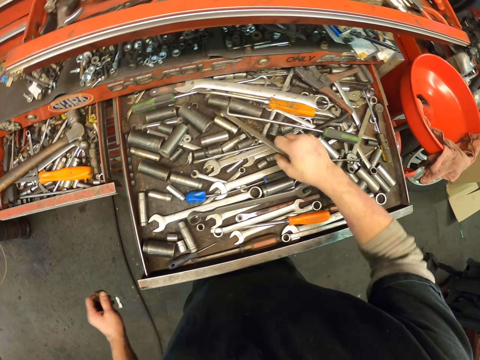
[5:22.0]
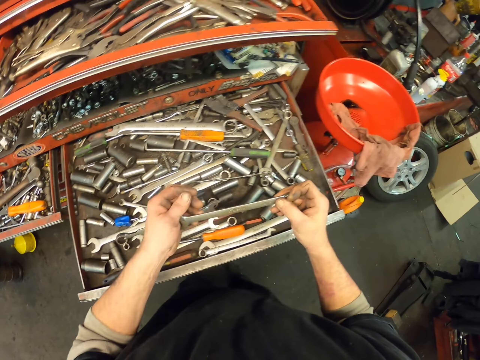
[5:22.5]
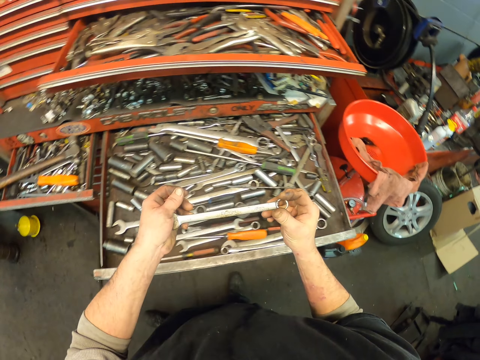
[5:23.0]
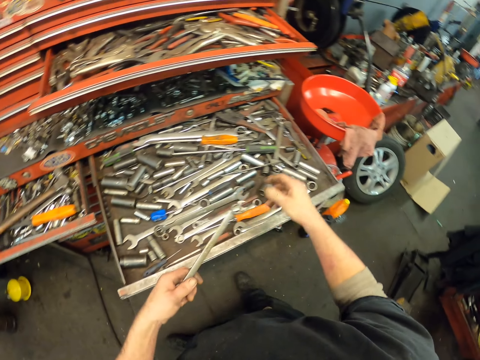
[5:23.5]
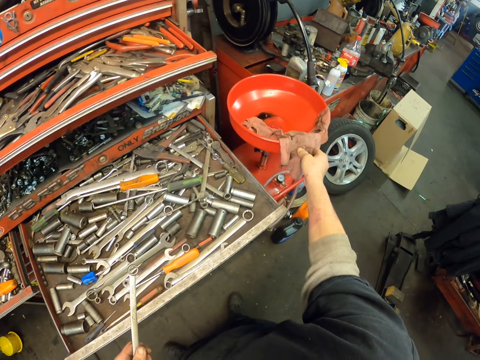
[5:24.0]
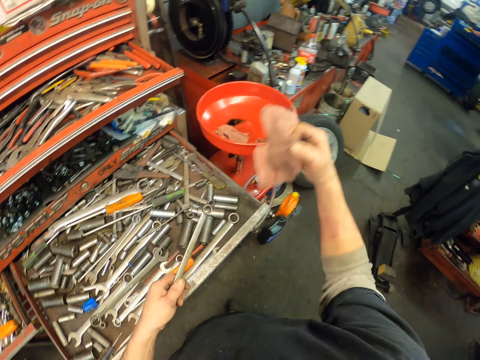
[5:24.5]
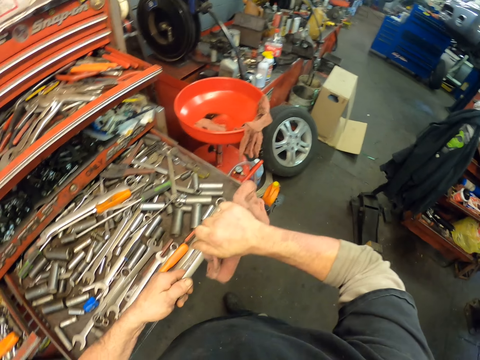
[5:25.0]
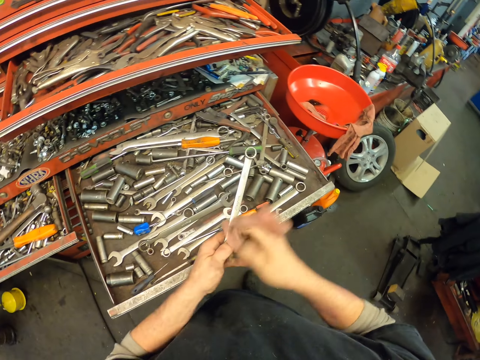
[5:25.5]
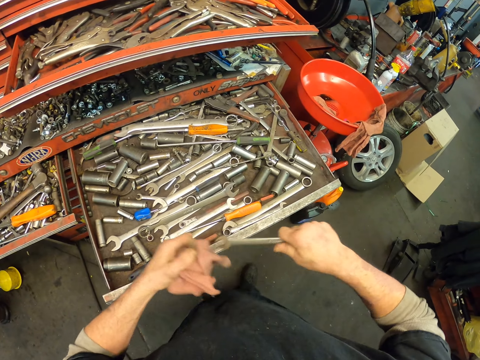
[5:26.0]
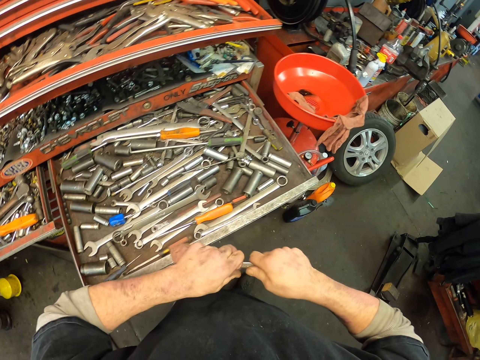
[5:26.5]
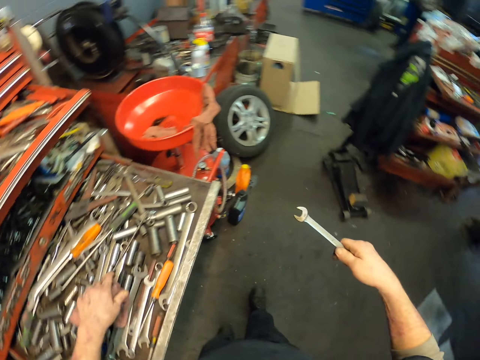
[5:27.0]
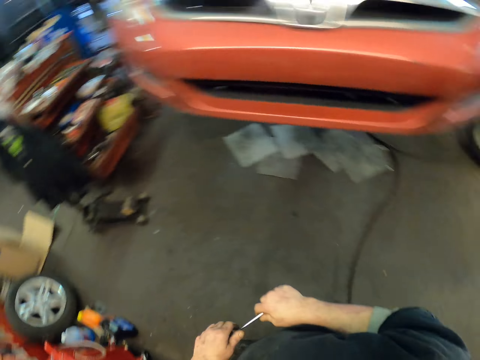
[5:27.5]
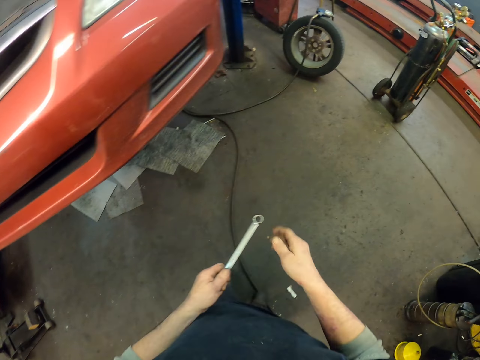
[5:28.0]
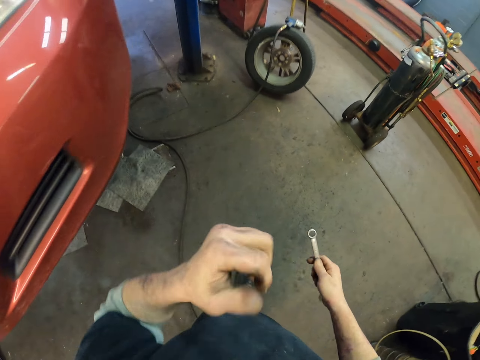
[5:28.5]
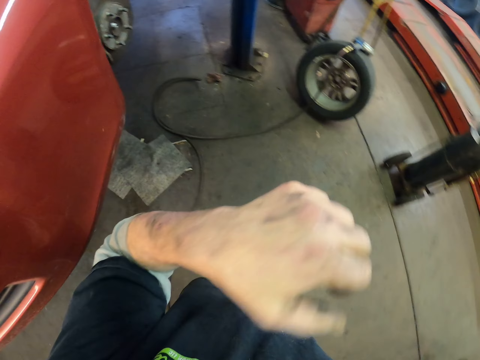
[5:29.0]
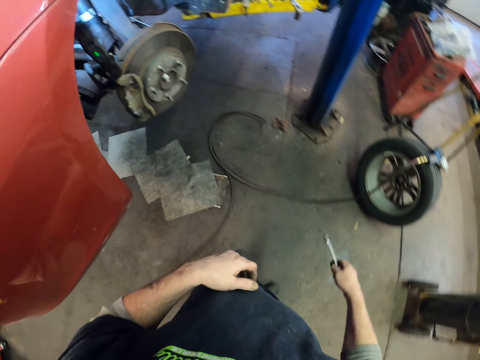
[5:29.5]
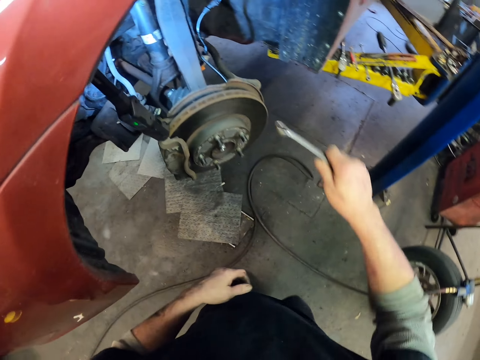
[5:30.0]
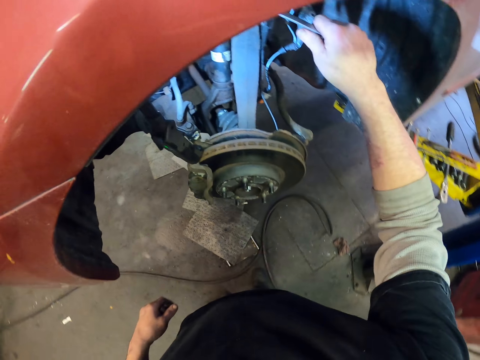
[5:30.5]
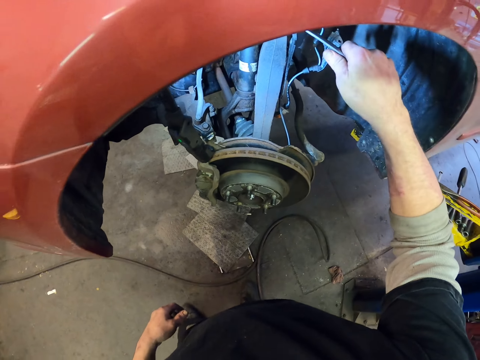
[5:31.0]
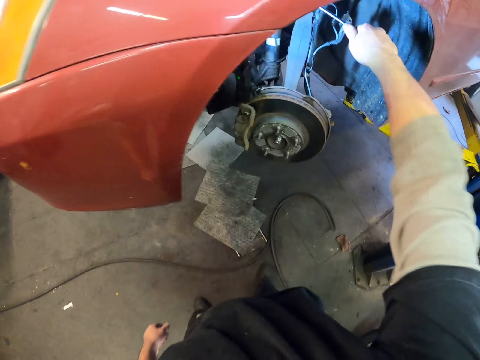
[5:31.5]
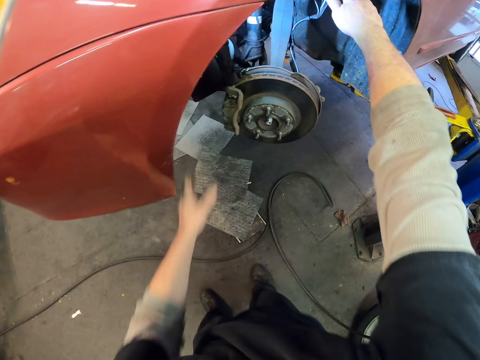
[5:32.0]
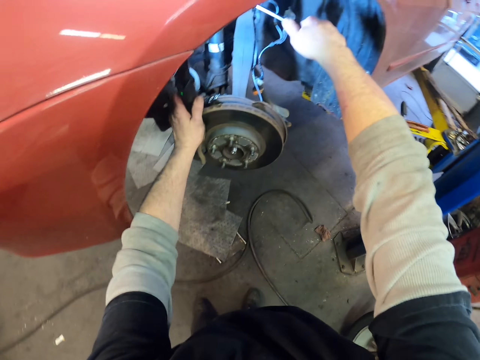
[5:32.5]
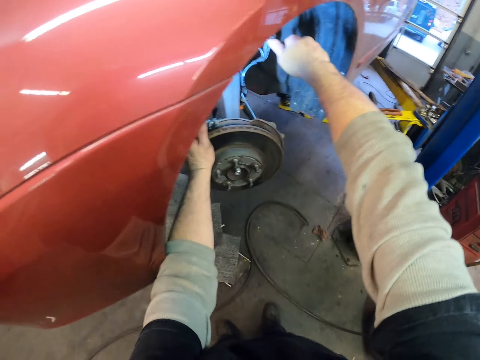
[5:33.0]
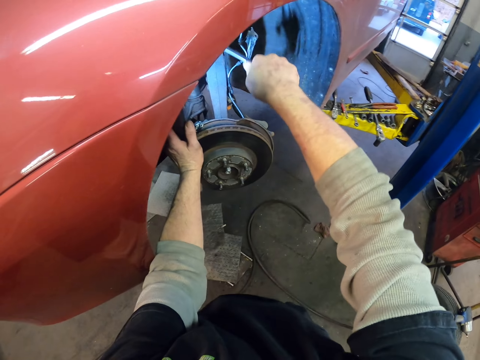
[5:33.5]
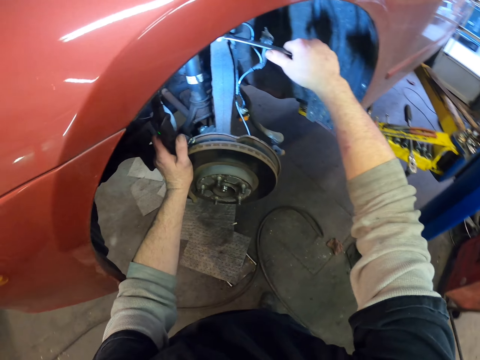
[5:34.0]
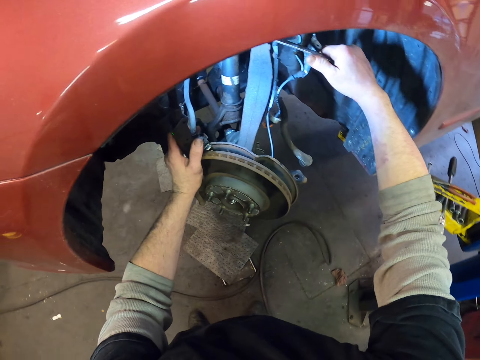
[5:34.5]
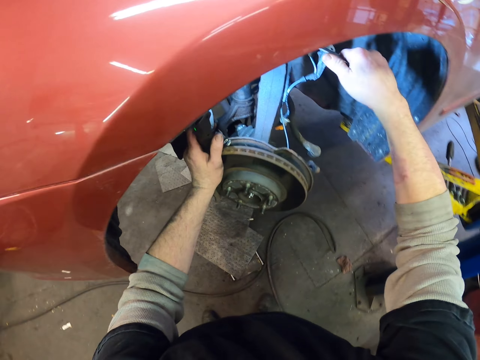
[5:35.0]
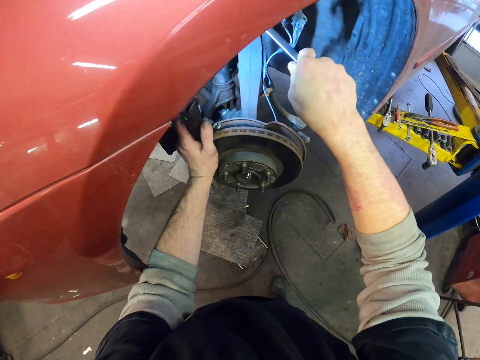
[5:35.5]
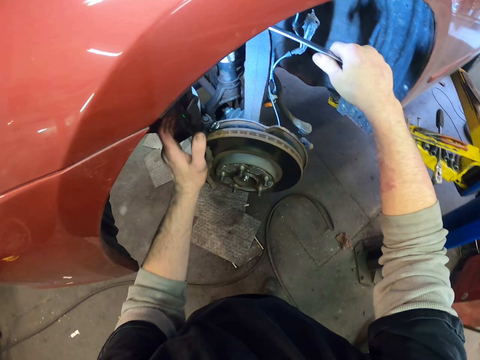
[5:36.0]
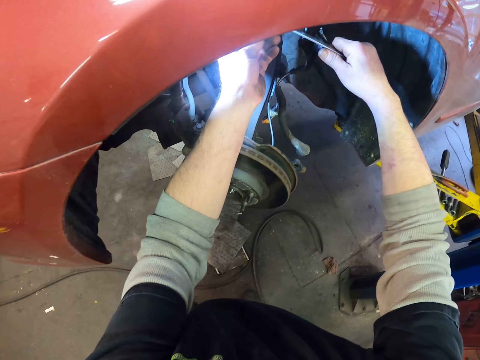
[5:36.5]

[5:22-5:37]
The camera wearer picks something. They wipe the line. They walk around. They tighten the nut with the line.

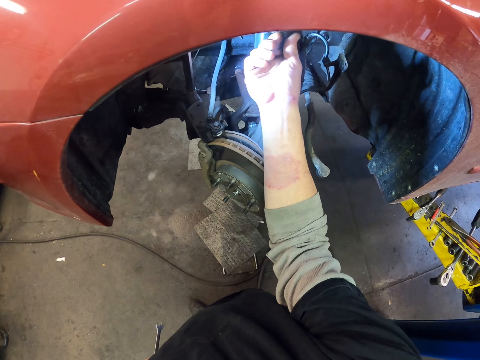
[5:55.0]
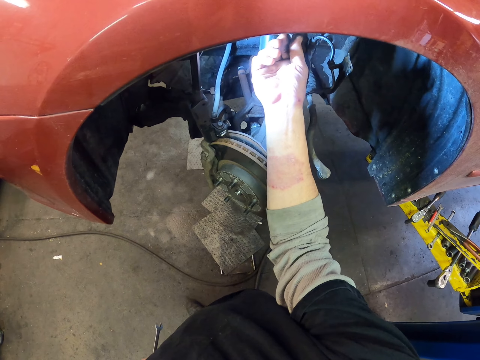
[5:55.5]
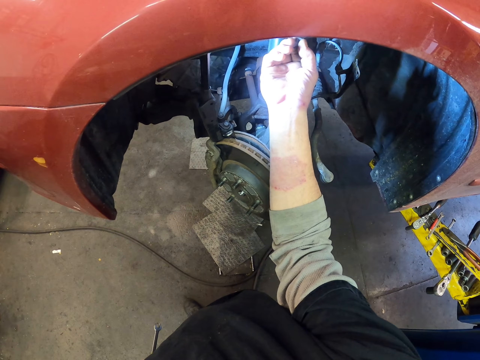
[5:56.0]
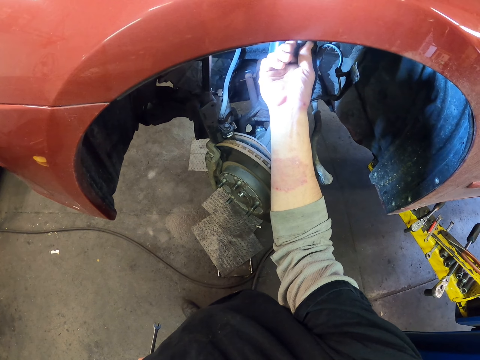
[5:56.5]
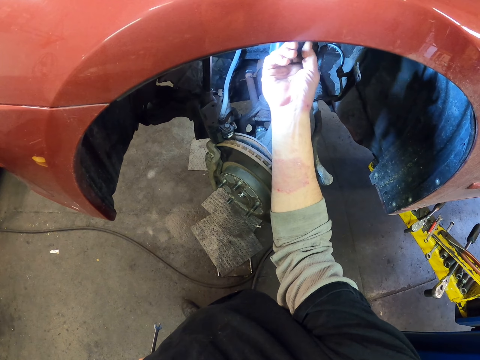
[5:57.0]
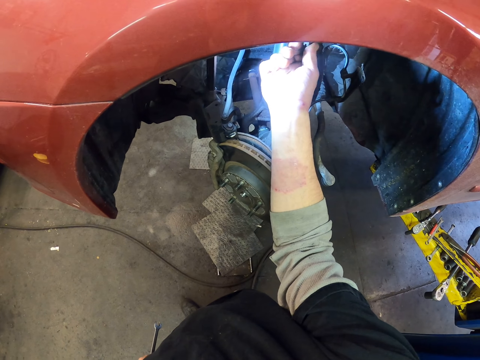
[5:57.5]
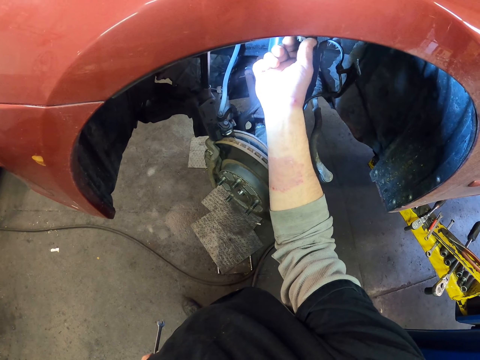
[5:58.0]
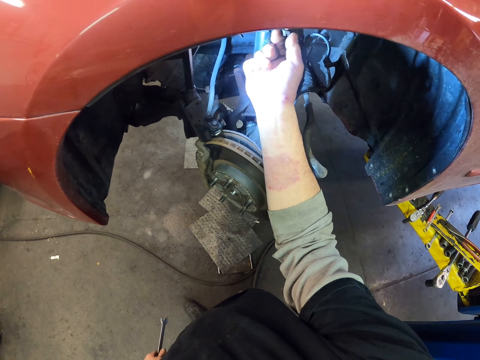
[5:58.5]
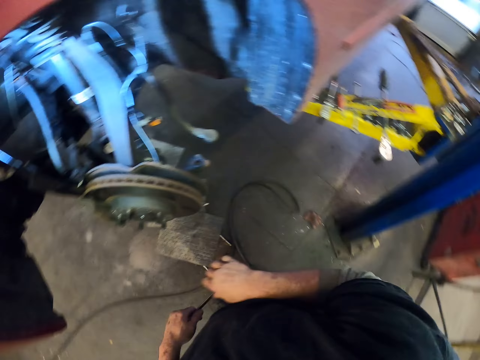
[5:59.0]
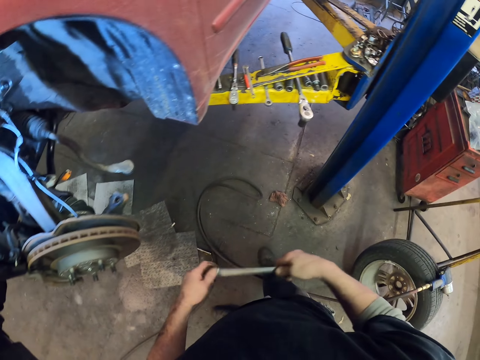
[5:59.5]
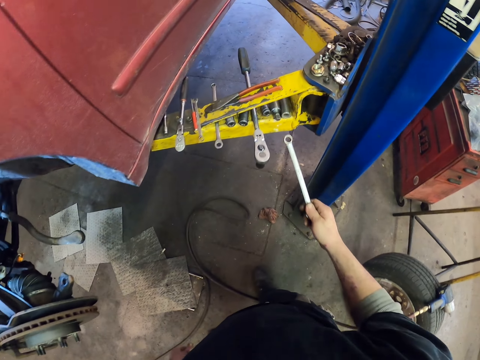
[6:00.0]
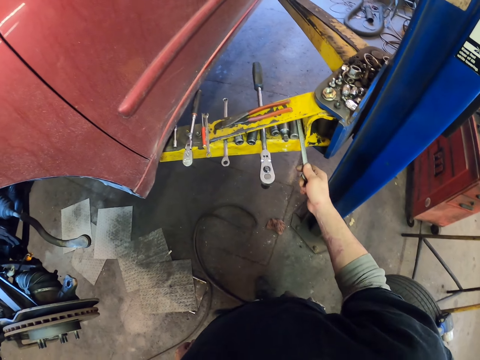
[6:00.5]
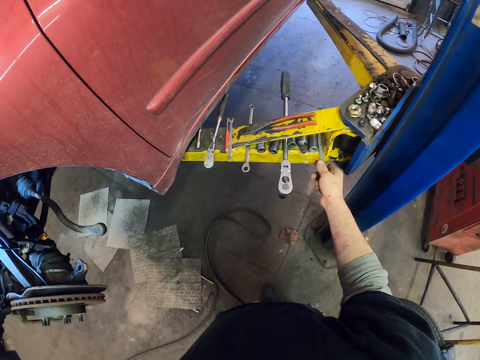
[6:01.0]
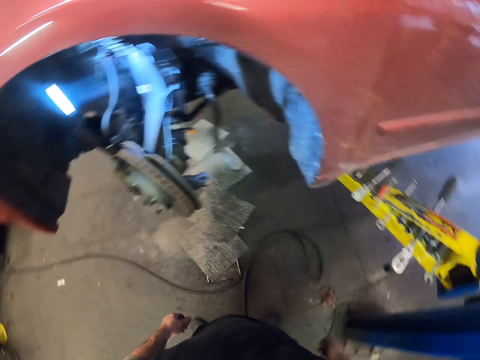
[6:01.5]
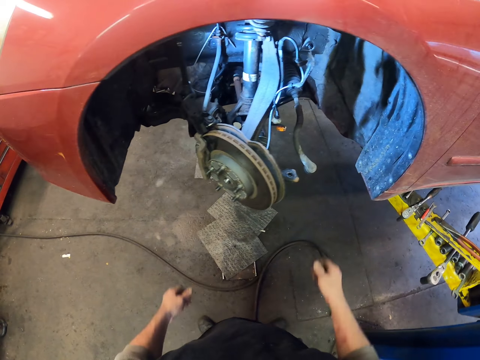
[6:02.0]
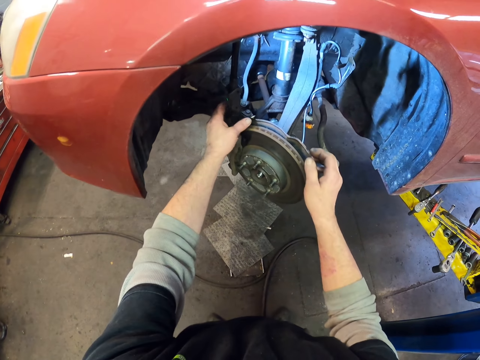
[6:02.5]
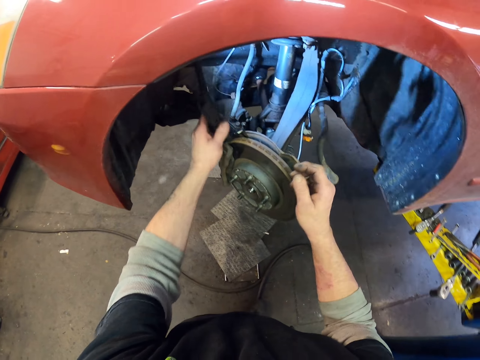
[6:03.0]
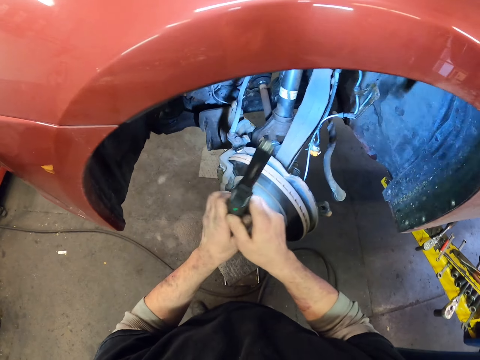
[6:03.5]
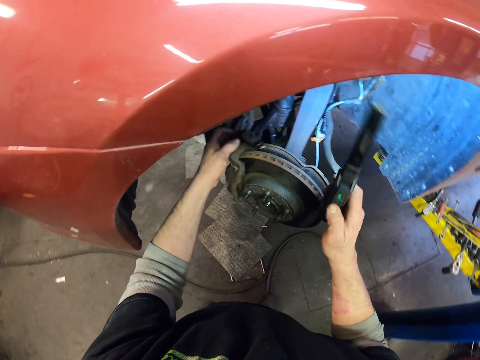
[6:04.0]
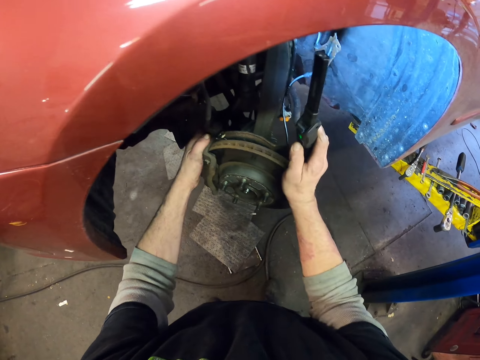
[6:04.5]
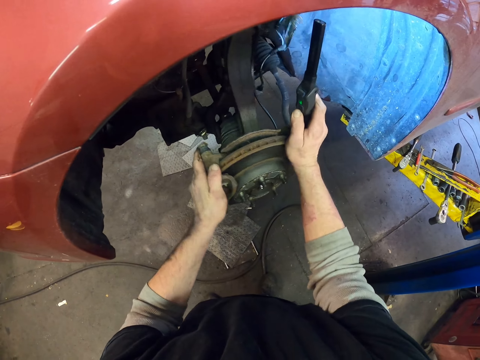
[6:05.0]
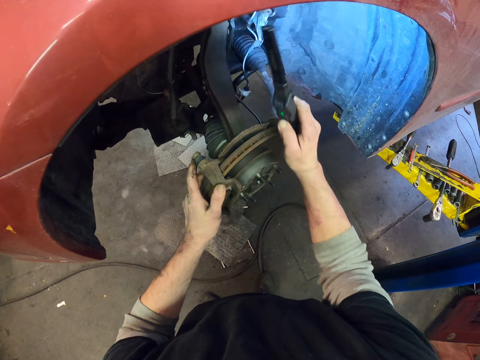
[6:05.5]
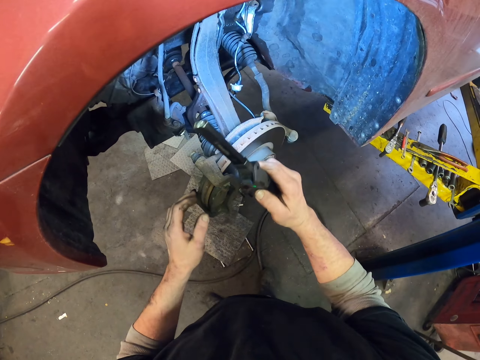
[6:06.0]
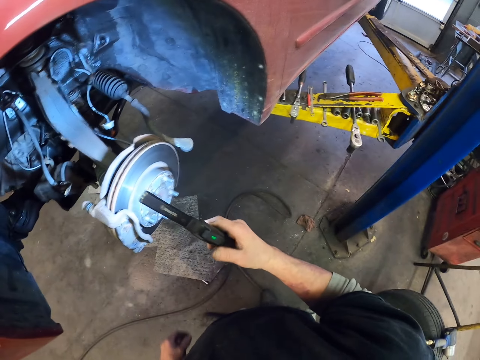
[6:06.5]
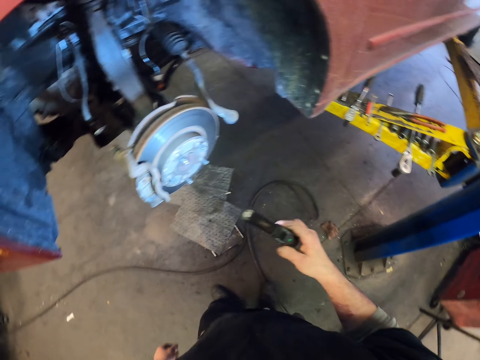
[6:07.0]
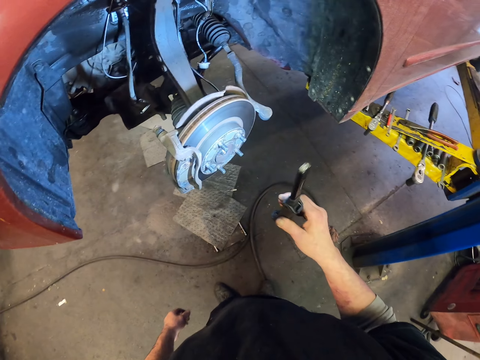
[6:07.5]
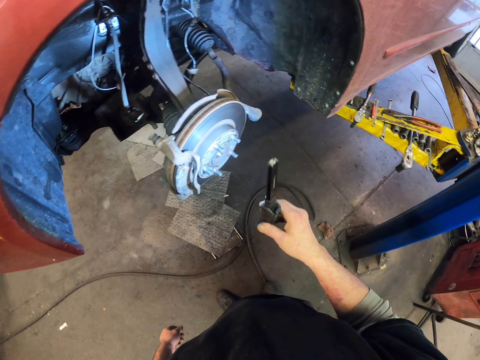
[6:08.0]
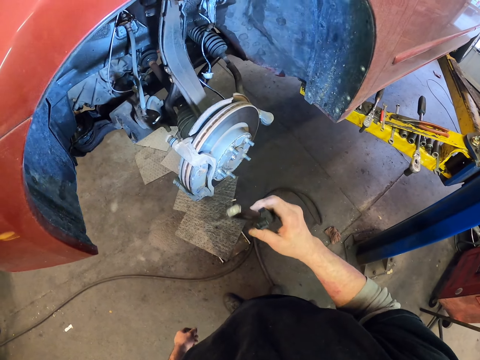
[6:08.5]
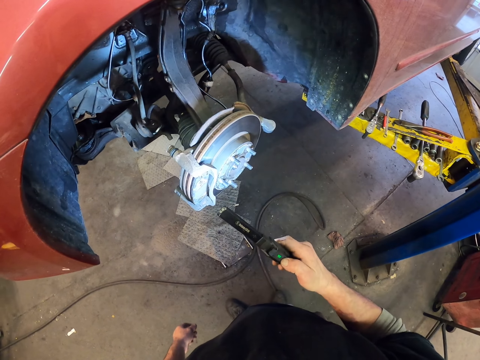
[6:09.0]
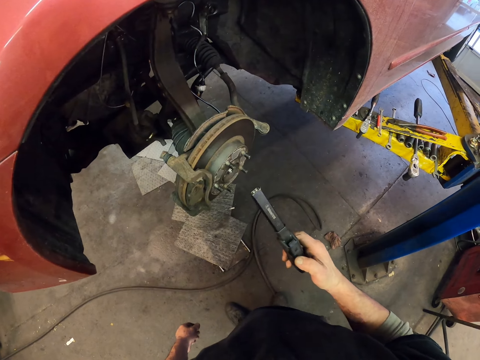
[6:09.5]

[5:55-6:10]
The camera wearer untightens the nut with his right hand. He puts down the line. He holds the wheel. He switches off the hand light.
